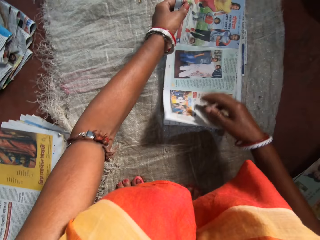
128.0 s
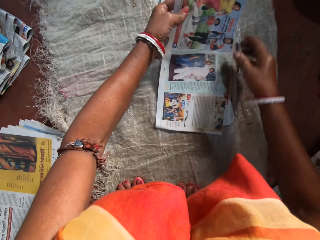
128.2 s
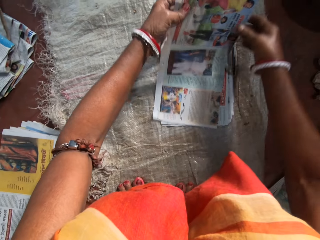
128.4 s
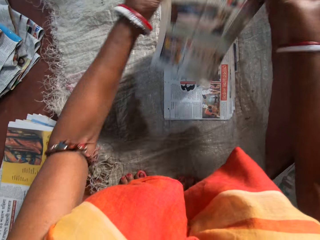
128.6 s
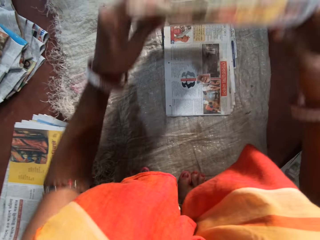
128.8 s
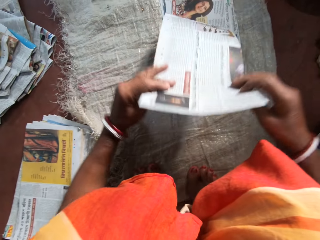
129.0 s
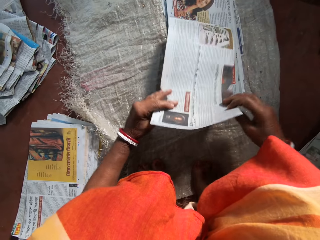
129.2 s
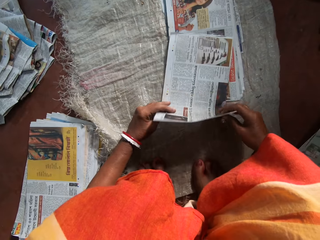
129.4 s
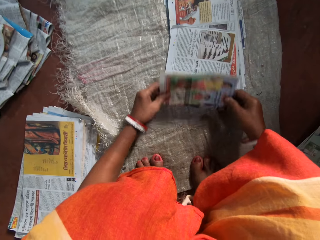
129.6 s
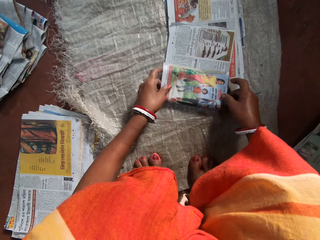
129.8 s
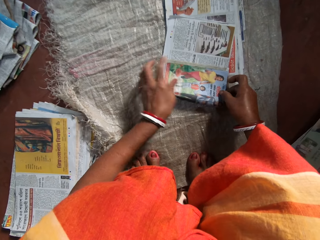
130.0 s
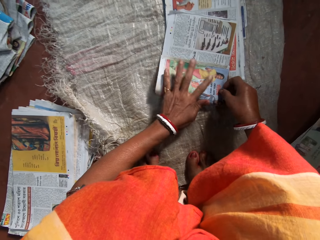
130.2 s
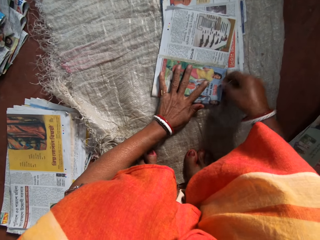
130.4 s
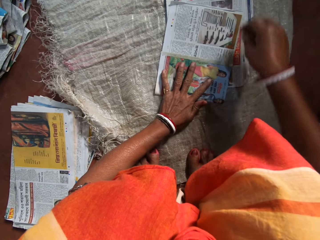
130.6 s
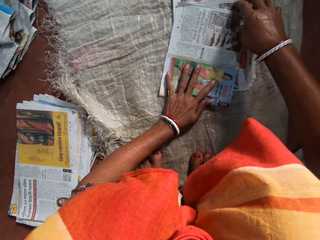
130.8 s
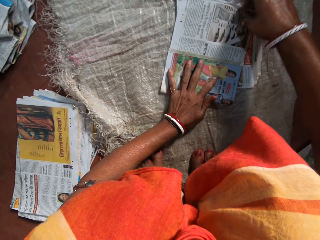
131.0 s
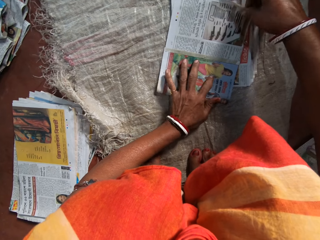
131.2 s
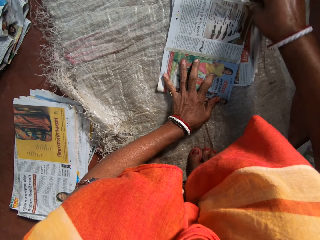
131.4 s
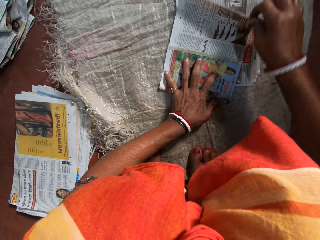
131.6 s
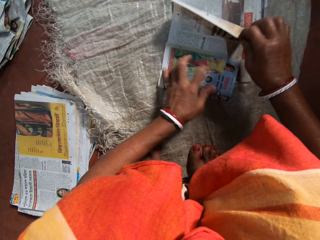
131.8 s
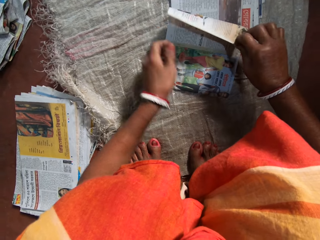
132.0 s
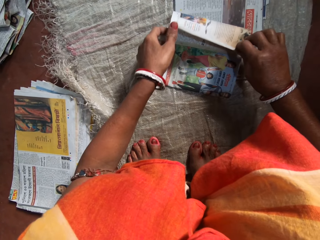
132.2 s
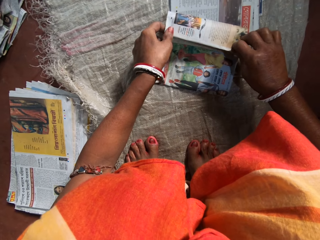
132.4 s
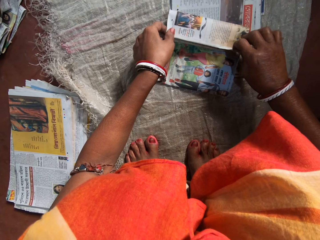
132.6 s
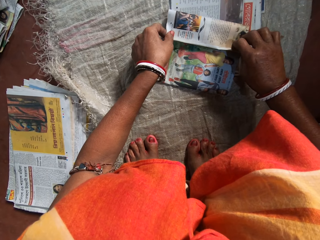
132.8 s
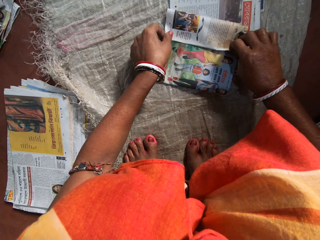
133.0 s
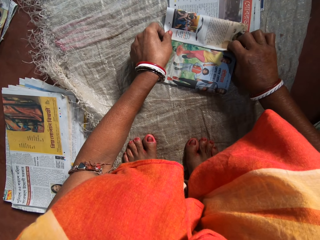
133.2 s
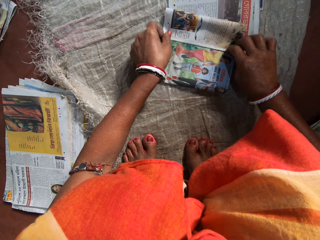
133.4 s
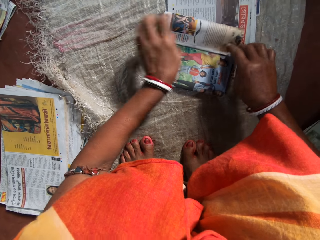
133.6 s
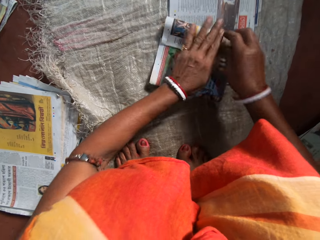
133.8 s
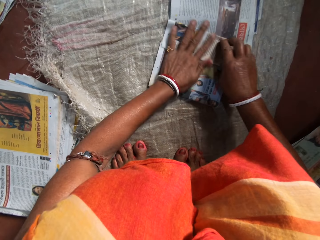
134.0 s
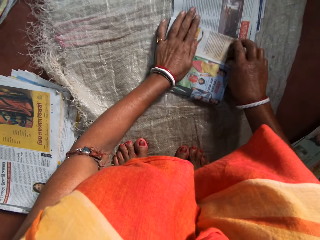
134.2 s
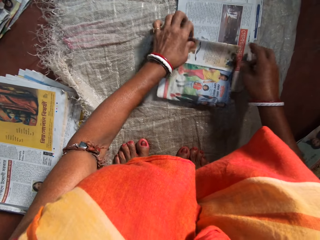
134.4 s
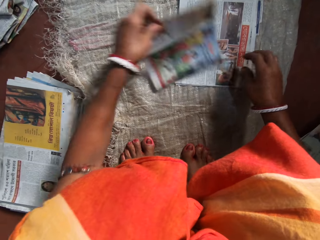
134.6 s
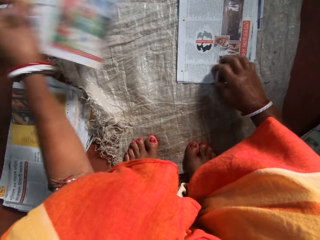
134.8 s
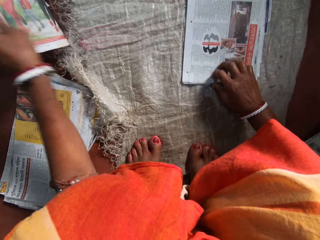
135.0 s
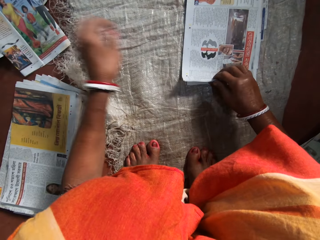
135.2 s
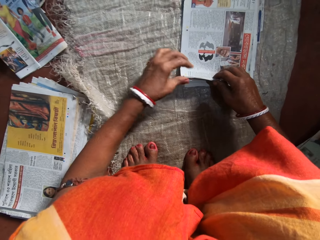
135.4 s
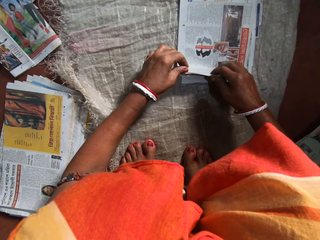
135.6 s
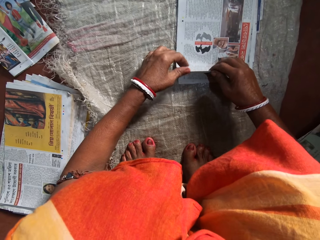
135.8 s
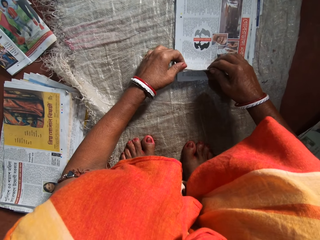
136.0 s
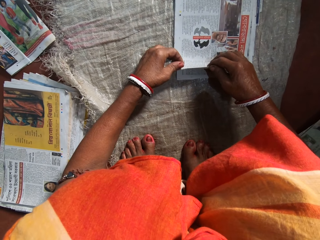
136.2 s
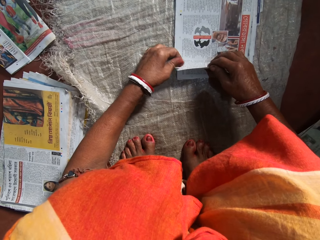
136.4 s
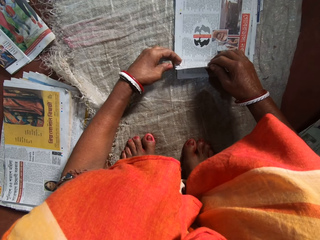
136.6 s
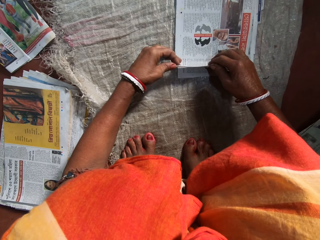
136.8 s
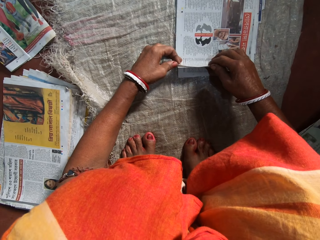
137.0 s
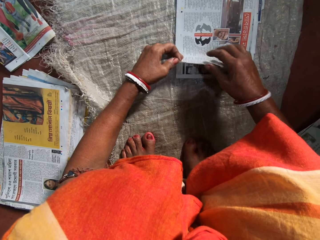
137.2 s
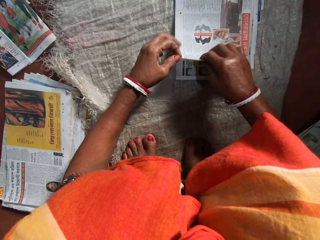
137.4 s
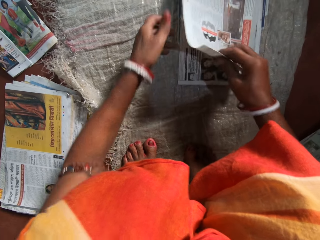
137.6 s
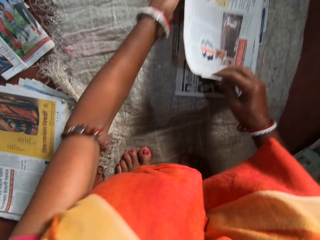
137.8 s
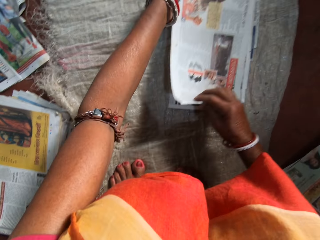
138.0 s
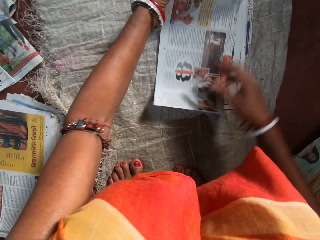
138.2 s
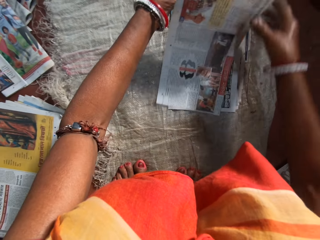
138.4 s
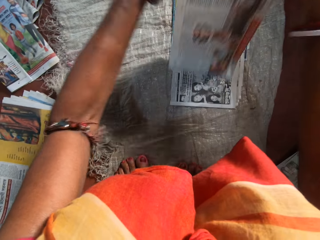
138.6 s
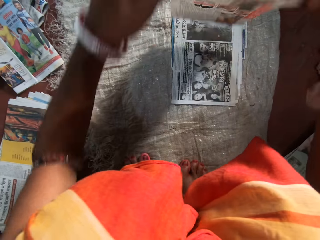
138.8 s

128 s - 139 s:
The camera wearer lifts a newspaper from the others. She turns the newspaper. She folds the paper with her hands. She places a newspaper on the others. She puts her left hand on the newspaper. She folds the newspaper. She presses the newspaper with her hands. She lifts a newspaper from the others. She places the folded paper on a pile of papers with her left hand. She picks another paper from an array of papers on the floor with her hands.

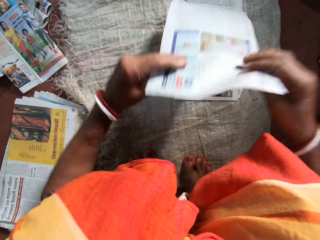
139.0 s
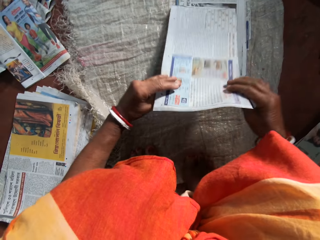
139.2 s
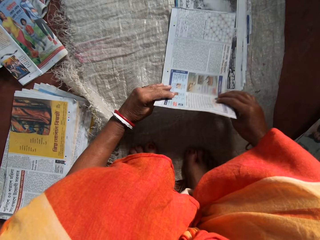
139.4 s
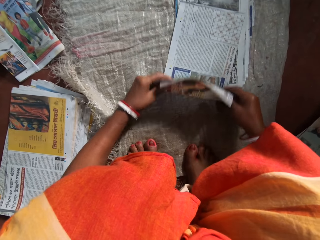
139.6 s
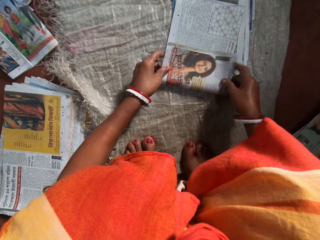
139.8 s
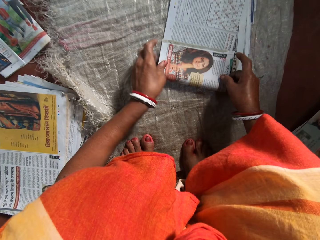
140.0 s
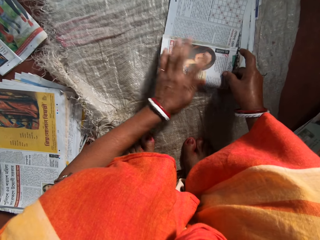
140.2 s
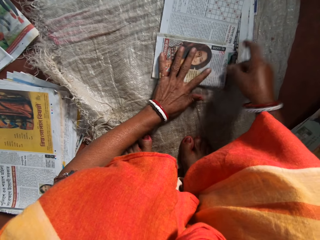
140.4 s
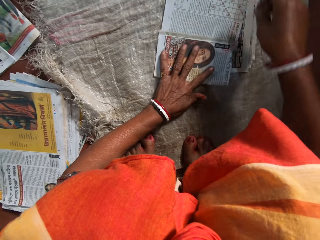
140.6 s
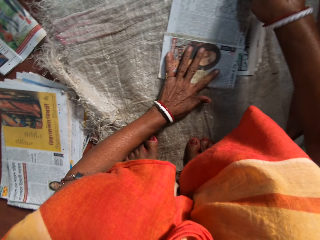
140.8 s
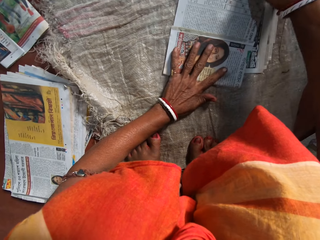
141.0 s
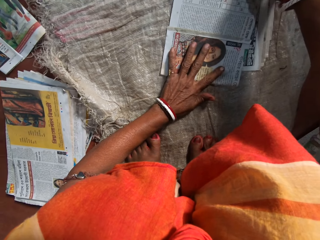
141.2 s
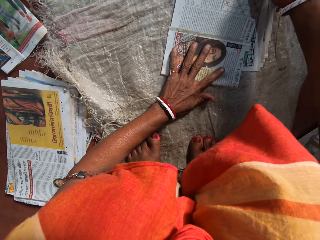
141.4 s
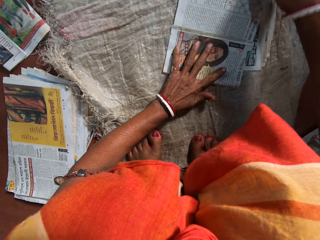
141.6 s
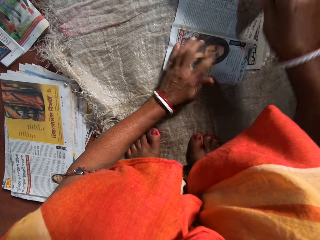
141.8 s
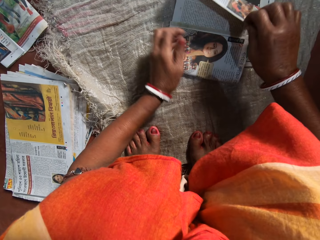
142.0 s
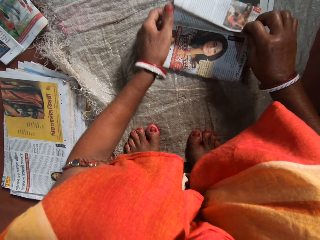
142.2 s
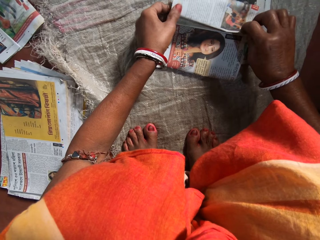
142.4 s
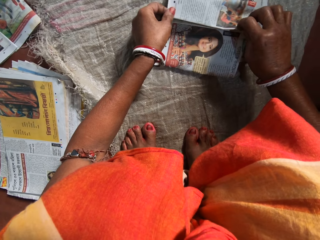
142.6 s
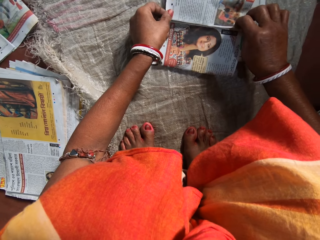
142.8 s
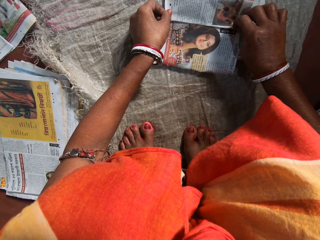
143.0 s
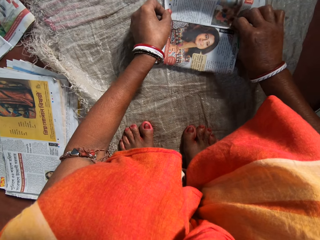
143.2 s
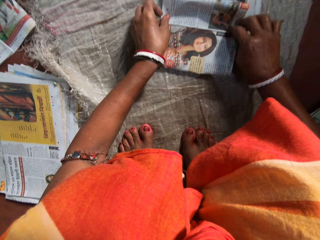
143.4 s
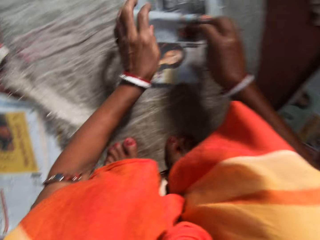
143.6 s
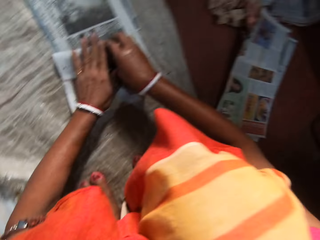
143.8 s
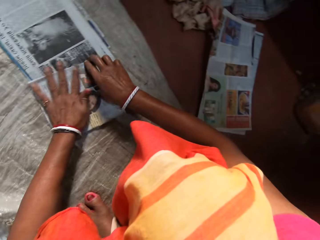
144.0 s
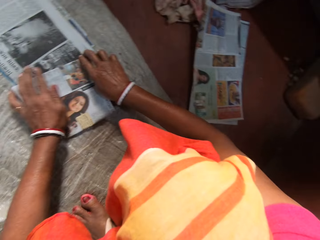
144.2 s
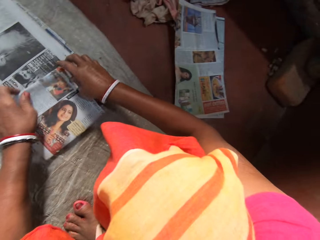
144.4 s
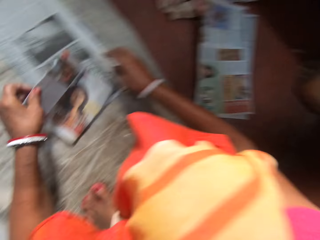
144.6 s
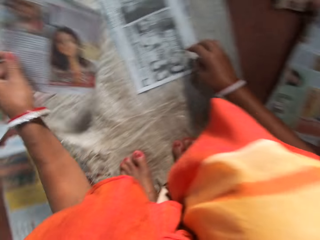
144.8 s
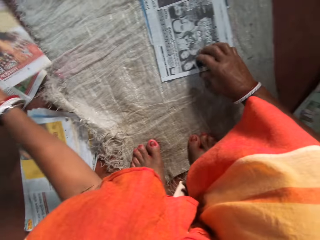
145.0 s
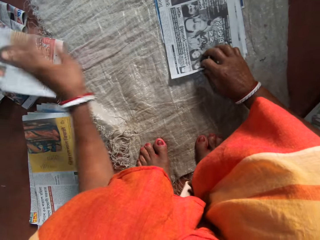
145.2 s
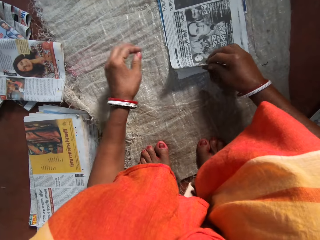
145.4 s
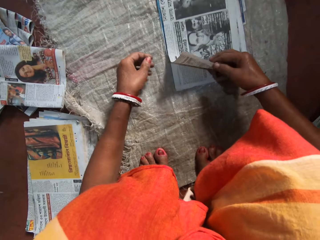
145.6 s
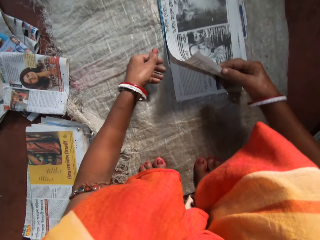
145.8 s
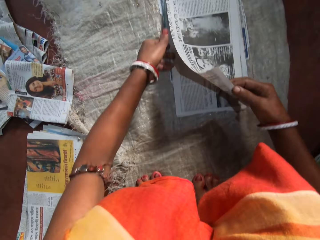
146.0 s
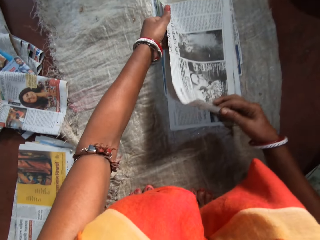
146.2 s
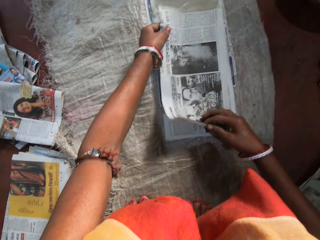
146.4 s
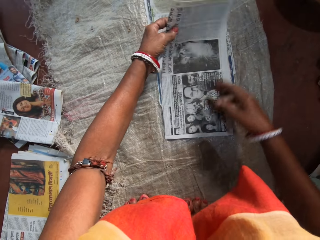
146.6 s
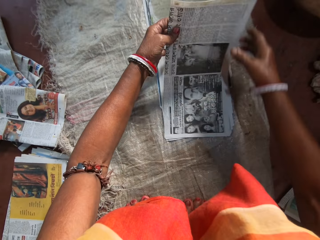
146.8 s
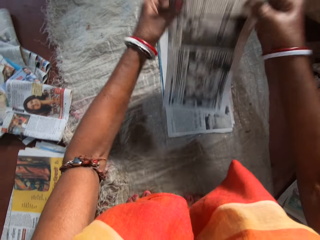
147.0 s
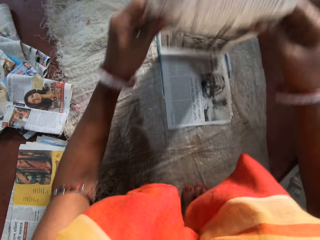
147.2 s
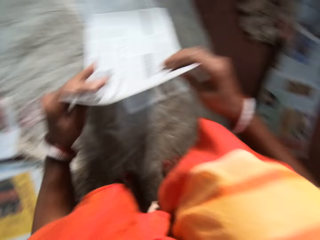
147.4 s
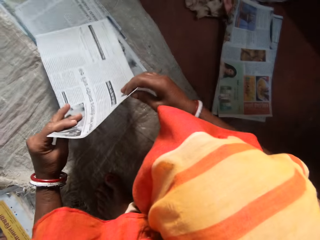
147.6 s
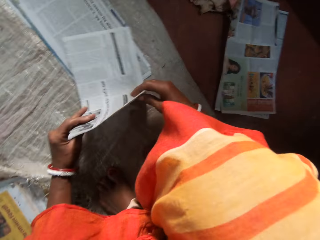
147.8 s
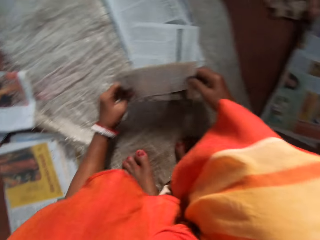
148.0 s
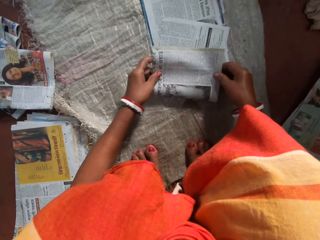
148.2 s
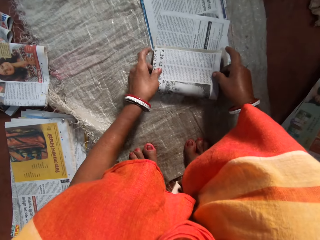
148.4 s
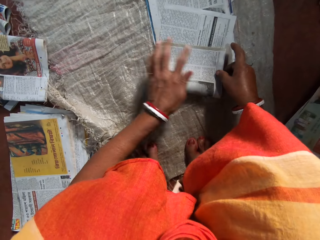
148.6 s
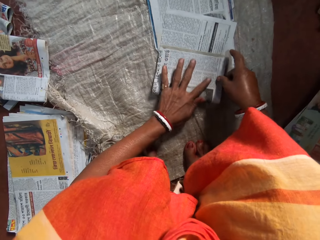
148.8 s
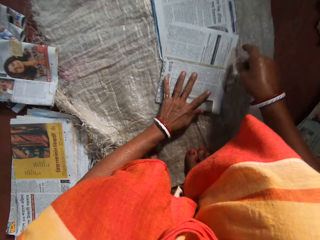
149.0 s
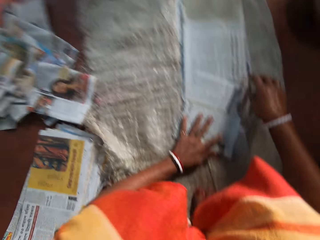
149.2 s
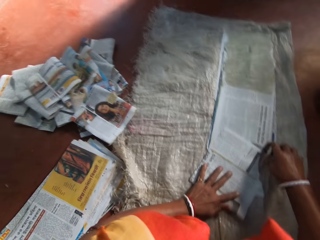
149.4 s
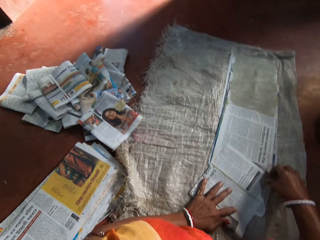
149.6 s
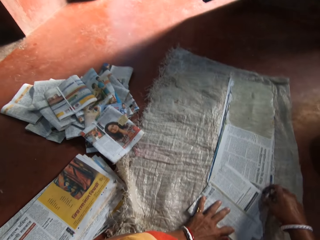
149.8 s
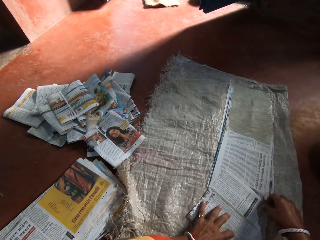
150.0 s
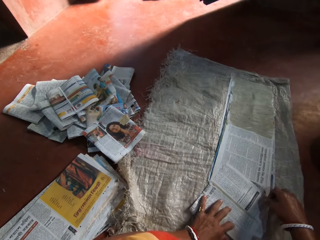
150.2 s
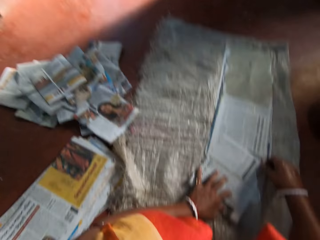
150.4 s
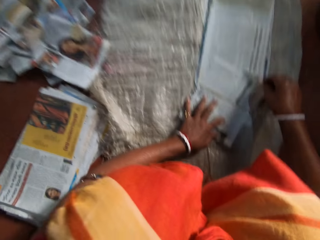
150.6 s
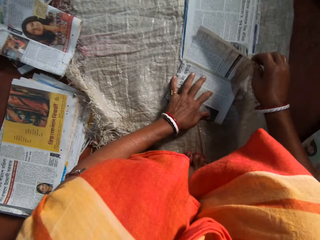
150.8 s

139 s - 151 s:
The camera wearer lifts a newspaper from the others. She turns the newspaper. She places a newspaper on the others. She folds the paper with her hands. She puts her left hand on the newspaper. She folds the newspaper. She presses the newspaper with her hands. She lifts a newspaper from the others. She places the folded paper on a pile of papers with her left hand. She picks another paper from an array of papers on the floor with her hands. She lifts a newspaper from the others. She turns the newspaper. She places a newspaper on the others. She folds the paper with her hands. She puts her left hand on the newspaper. She looks to the left.
